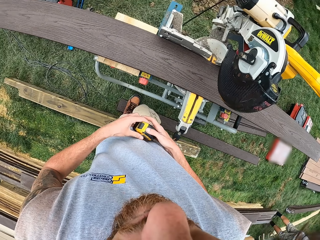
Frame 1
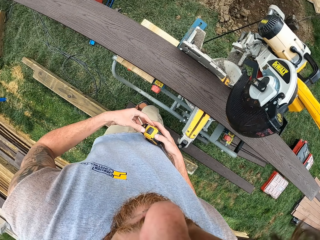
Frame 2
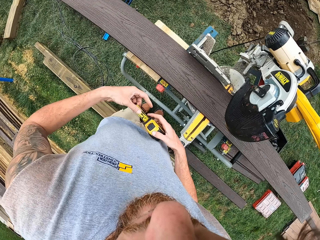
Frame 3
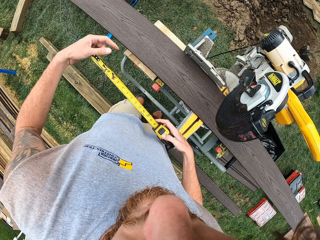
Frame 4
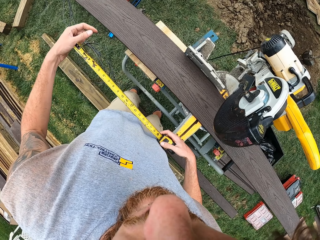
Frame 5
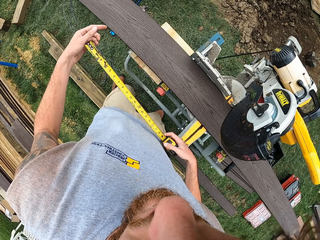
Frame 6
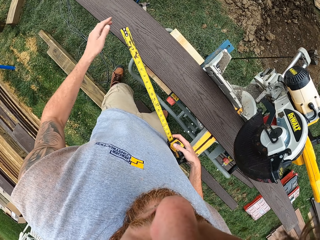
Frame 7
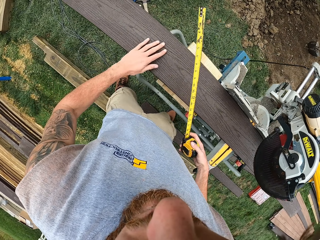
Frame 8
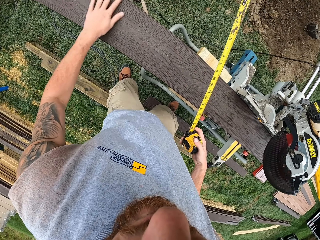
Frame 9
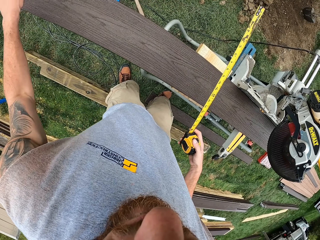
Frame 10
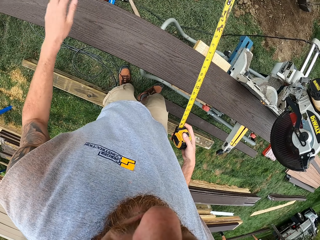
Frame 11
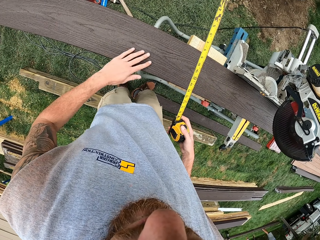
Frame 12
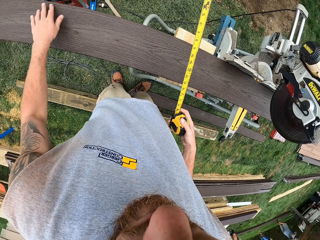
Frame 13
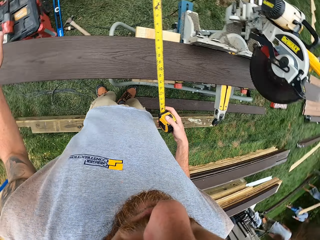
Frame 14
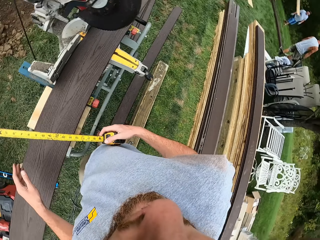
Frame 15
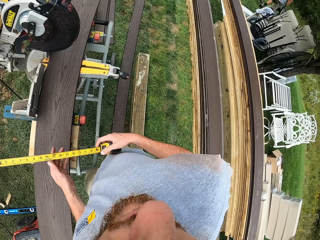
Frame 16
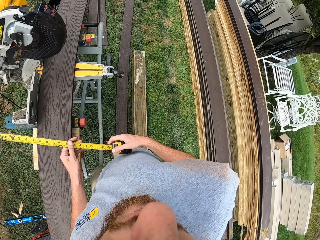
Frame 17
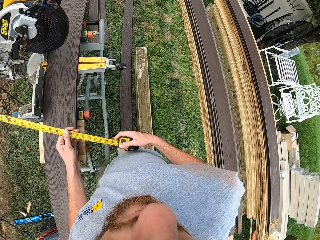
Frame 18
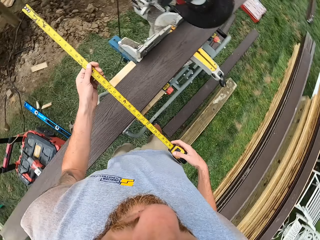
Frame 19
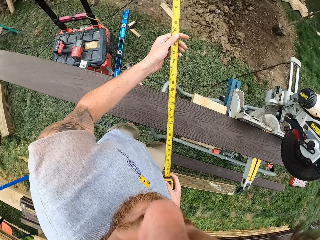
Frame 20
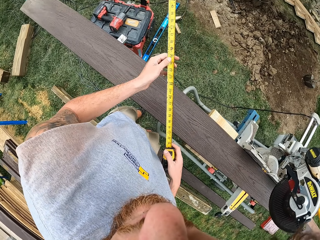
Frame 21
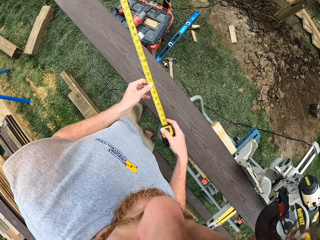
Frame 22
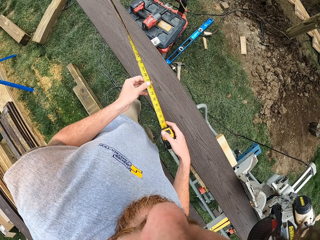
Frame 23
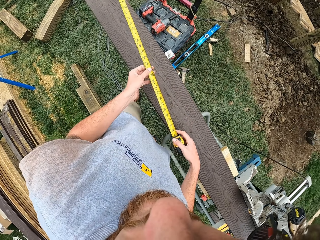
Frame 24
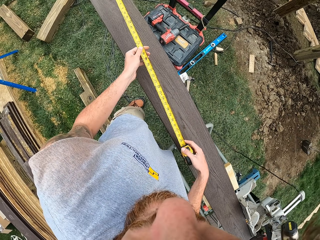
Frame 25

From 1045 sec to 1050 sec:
The camera wearer stretches the tape measure. He wipes the wood with his hand.

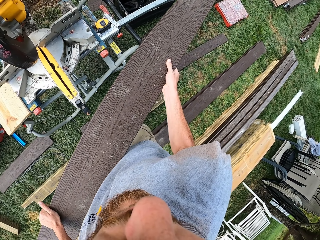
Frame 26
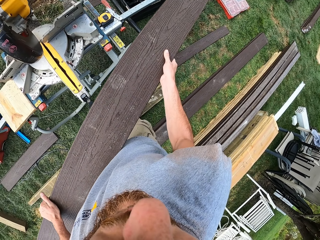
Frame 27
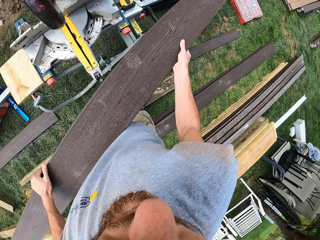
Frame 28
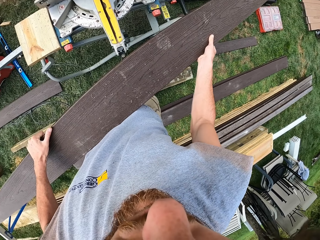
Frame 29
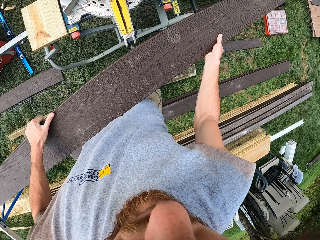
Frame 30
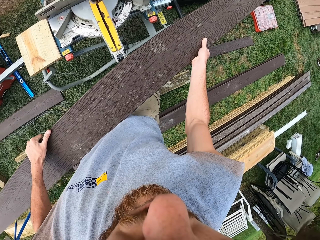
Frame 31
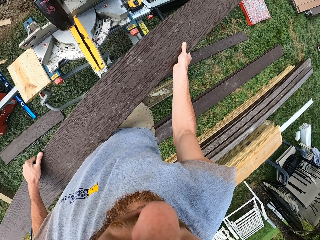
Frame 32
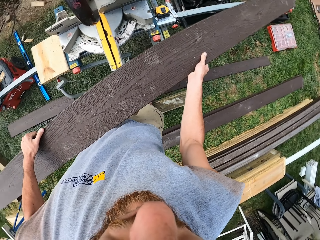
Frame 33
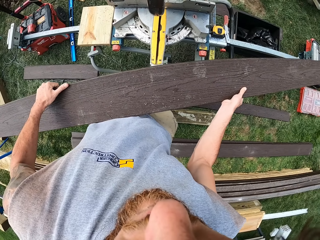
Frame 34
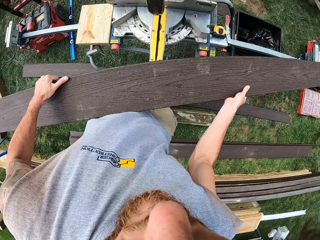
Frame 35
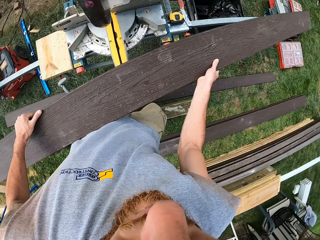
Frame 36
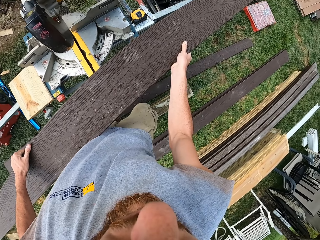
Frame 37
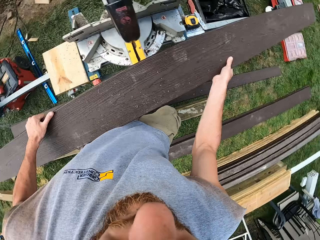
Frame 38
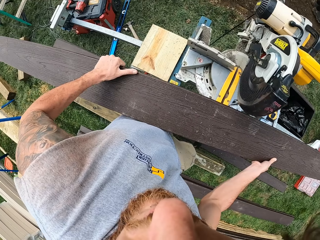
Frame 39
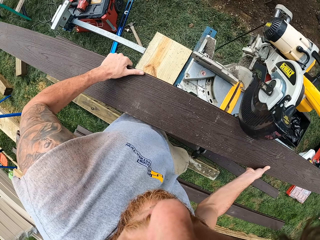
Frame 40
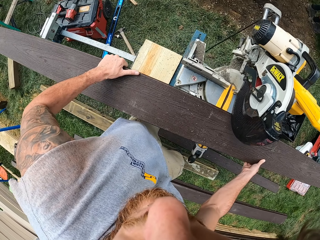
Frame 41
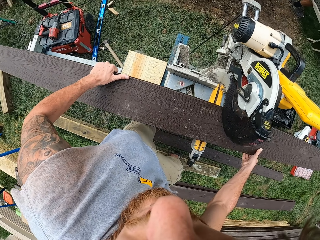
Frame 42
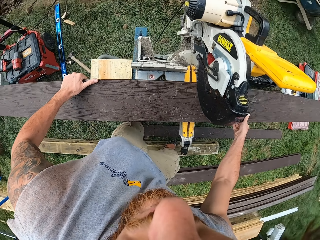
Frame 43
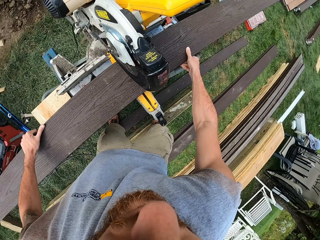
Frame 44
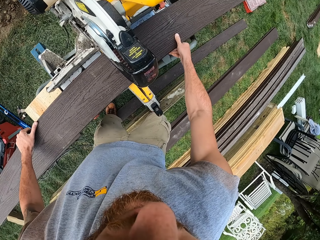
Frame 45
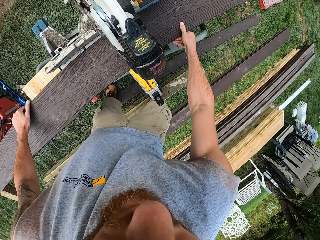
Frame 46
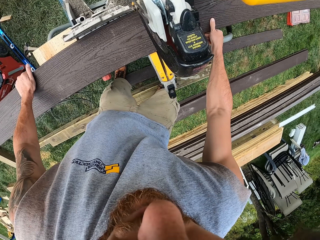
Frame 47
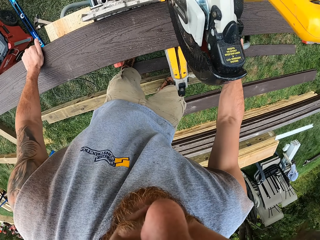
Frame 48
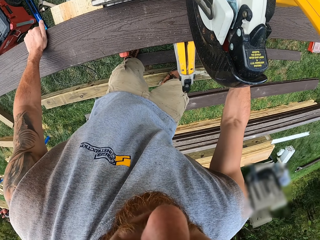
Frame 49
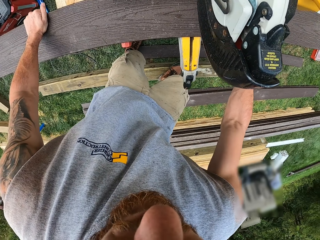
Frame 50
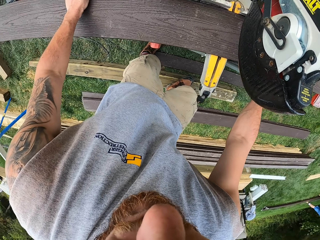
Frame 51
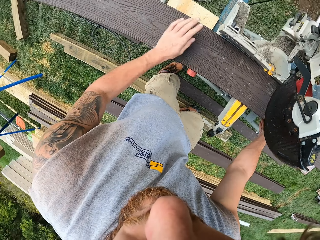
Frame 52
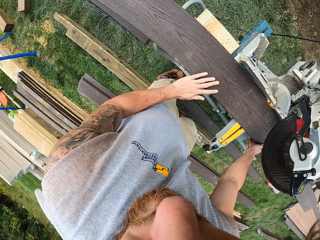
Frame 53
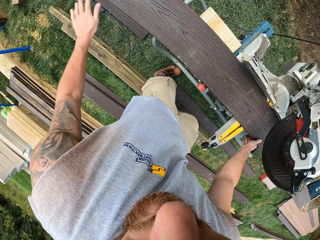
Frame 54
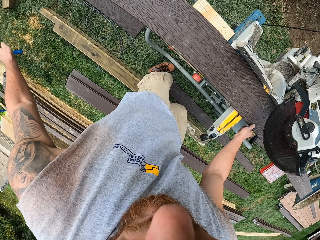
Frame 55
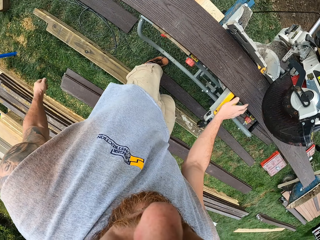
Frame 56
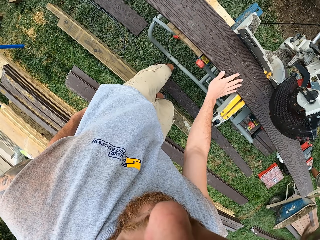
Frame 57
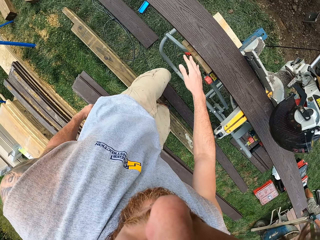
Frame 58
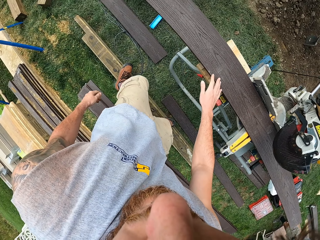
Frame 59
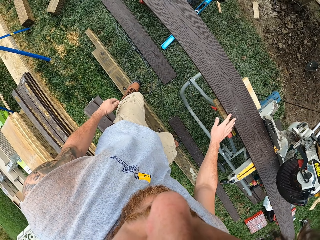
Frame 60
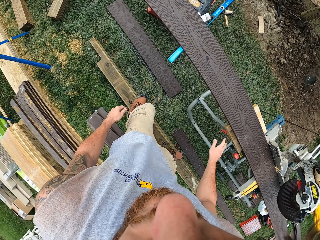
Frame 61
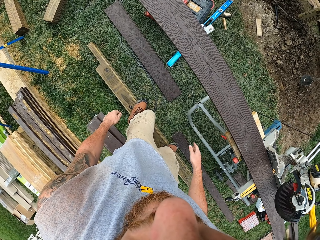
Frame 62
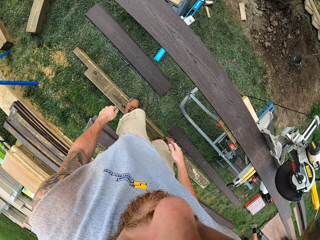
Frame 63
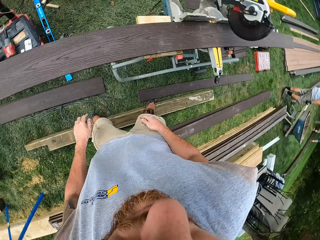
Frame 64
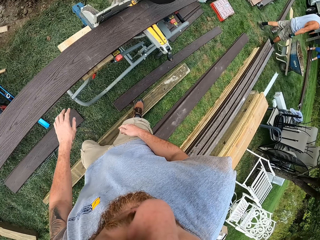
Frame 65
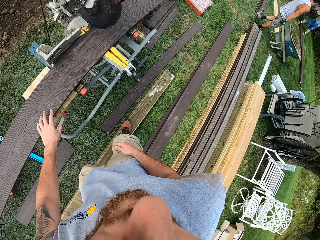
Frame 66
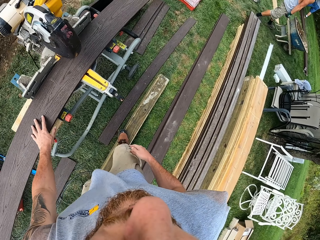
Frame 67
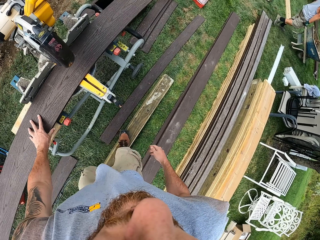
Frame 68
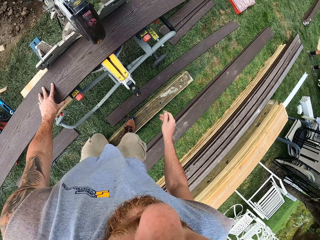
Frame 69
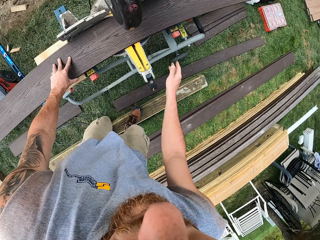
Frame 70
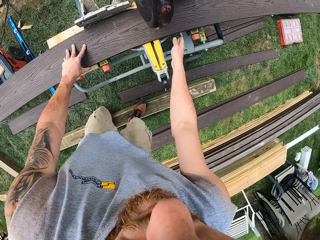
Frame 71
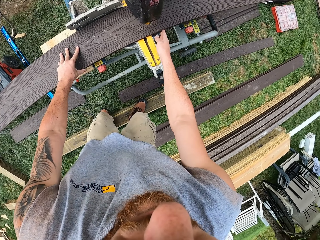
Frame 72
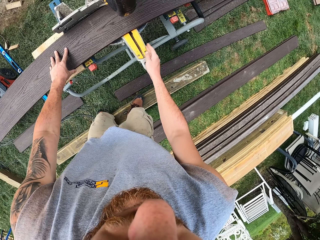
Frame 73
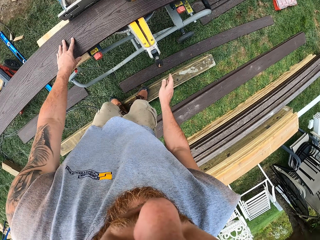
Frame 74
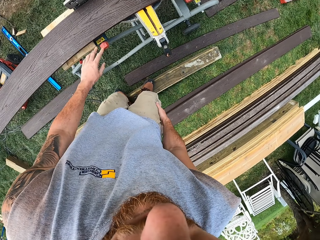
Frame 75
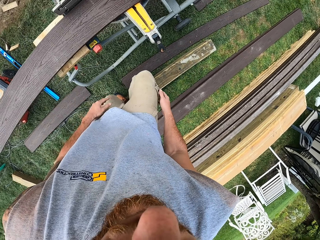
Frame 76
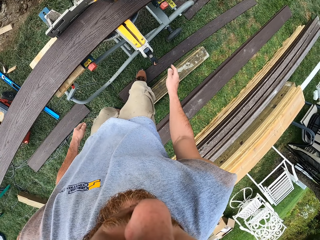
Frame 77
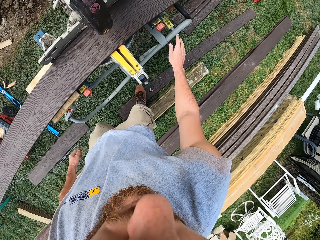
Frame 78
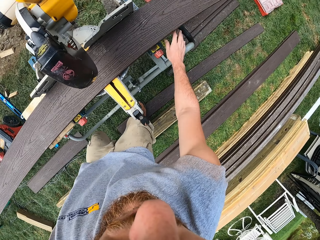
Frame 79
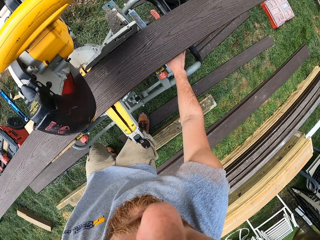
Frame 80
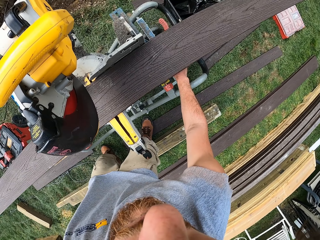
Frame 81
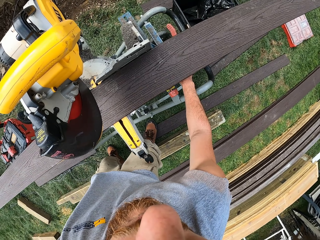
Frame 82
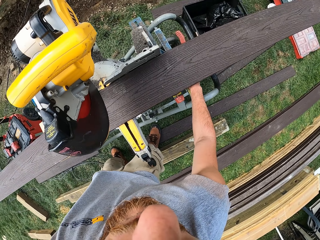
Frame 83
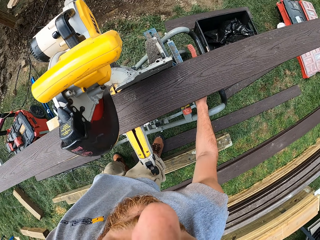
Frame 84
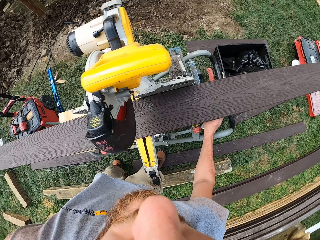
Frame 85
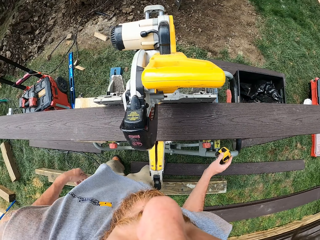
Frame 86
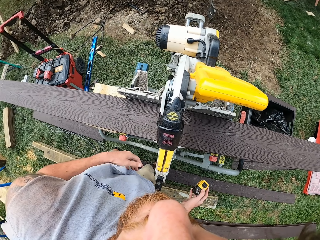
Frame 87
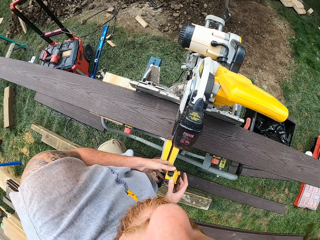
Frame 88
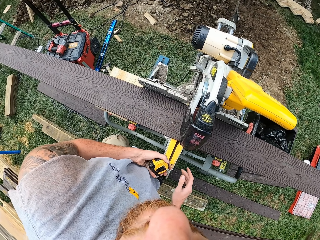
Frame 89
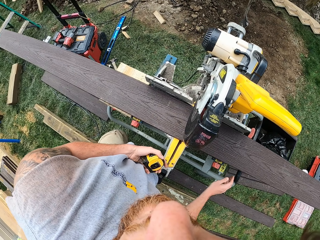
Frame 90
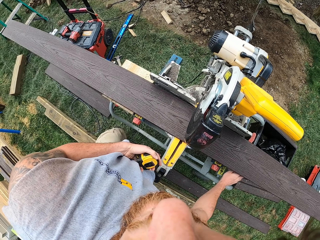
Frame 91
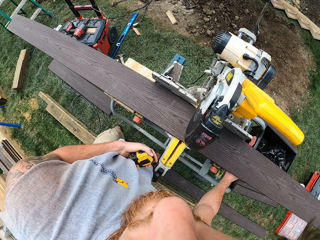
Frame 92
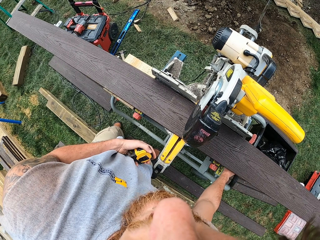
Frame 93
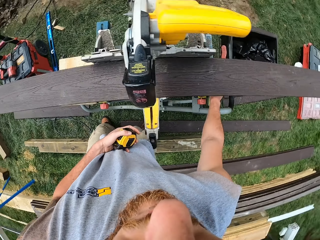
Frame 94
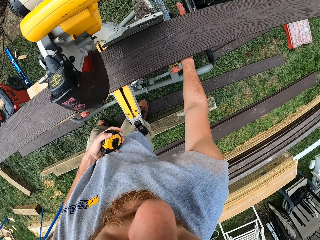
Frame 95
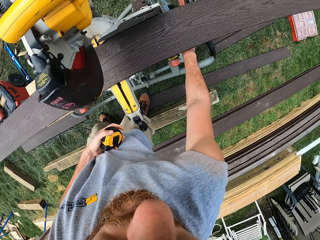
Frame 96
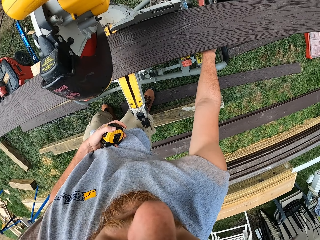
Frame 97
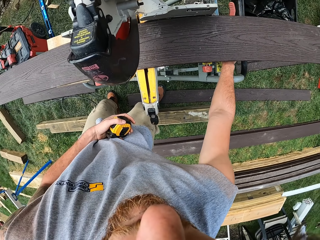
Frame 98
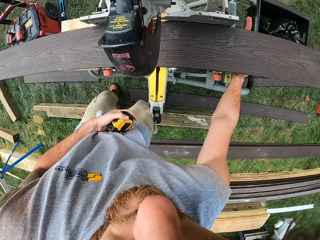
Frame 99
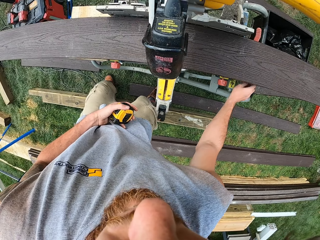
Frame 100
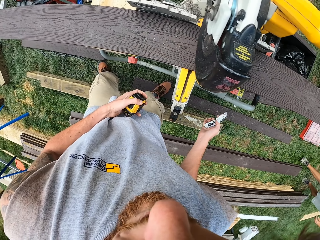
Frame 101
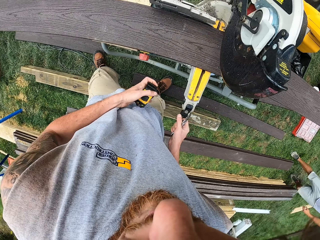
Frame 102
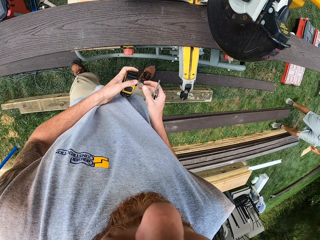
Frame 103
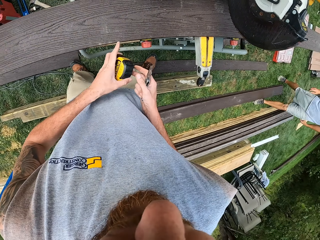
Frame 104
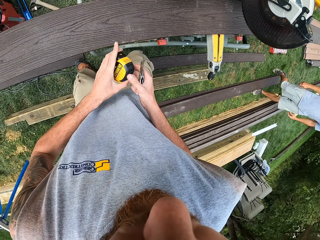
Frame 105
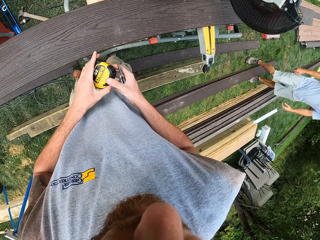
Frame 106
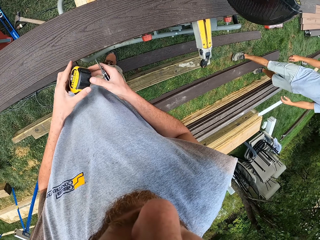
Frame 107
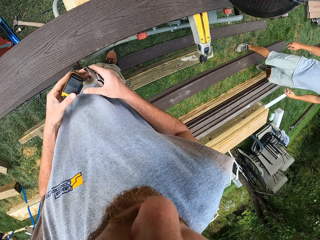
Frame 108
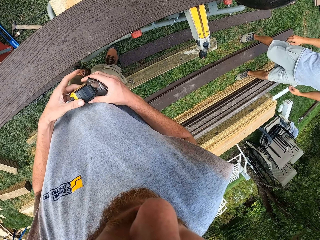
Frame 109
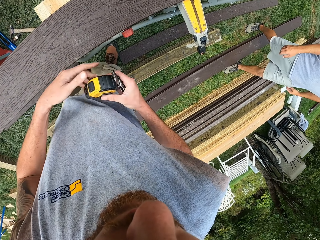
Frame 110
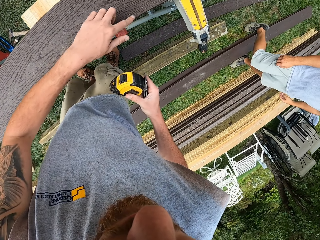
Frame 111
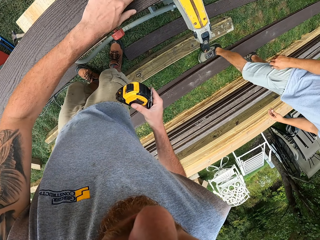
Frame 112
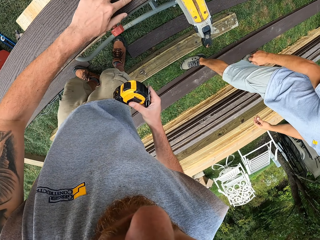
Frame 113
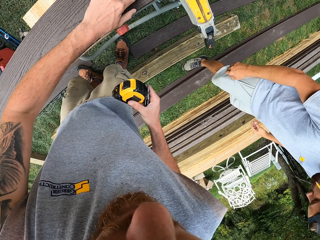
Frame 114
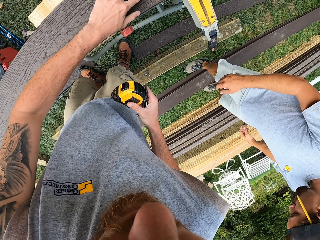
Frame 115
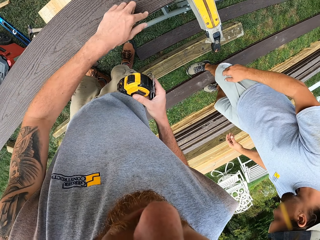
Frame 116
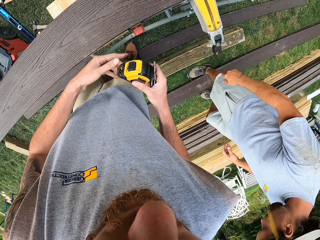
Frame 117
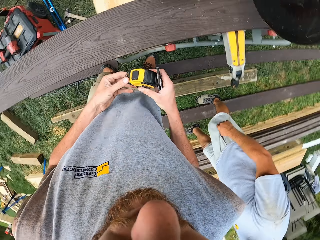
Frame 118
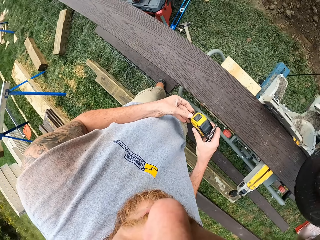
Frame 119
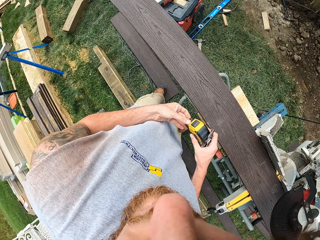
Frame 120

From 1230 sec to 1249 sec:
The camera wearer places a wood frame on the circular saw table. They brush the wood frame with hands. They look around. They pick up the tape measure from the circular saw table with the right hand. They exchange the tape measure to the left hand. They reach for a pocket knife or wood cutter blade. They pick up the wood cutter blade from the circular saw table with the right hand. They exchange the tape measure to the right hand. They rub the wood frame with the left hand.
